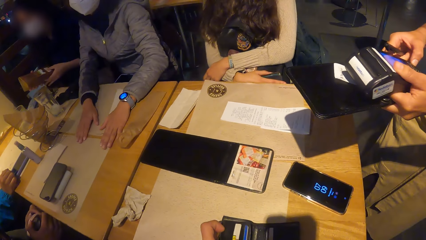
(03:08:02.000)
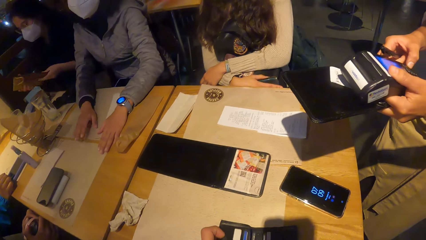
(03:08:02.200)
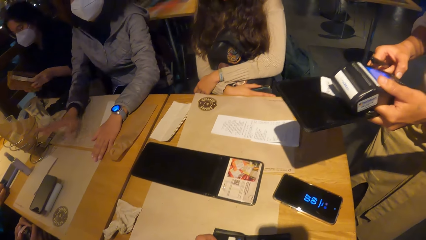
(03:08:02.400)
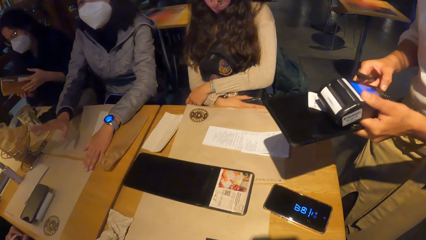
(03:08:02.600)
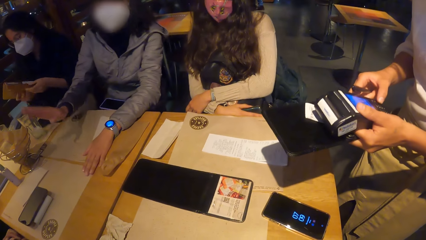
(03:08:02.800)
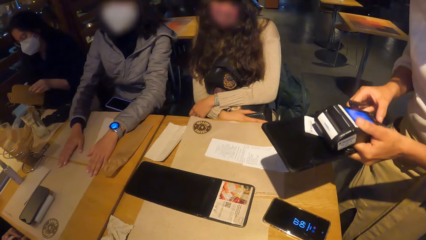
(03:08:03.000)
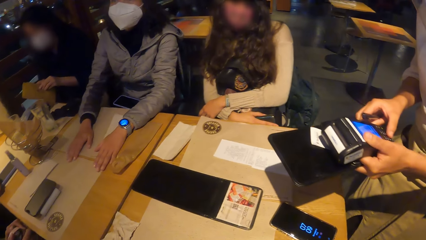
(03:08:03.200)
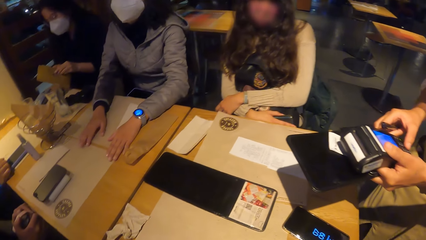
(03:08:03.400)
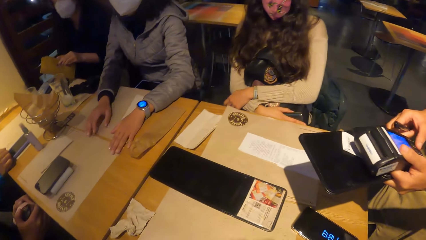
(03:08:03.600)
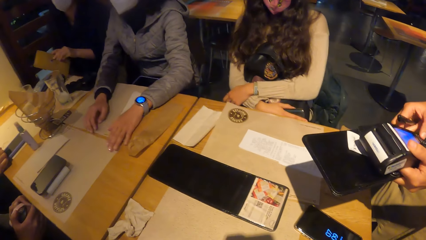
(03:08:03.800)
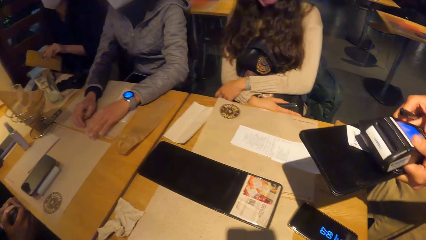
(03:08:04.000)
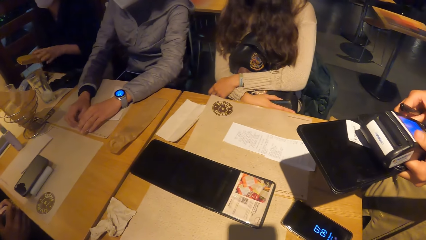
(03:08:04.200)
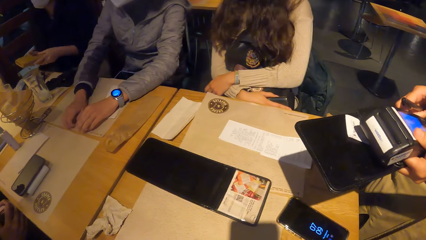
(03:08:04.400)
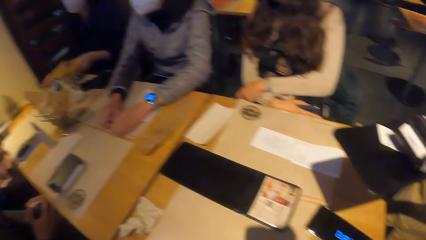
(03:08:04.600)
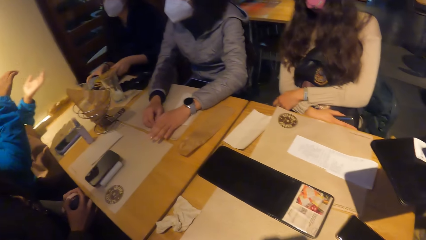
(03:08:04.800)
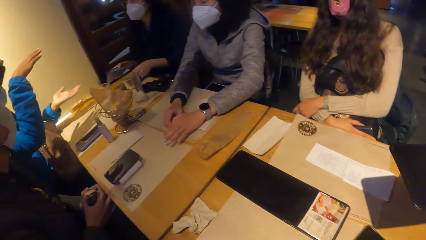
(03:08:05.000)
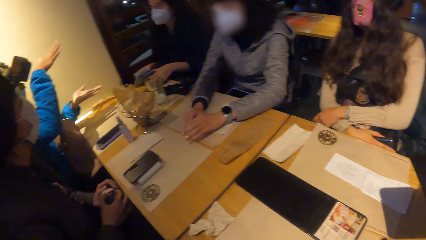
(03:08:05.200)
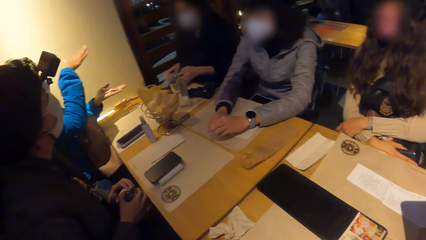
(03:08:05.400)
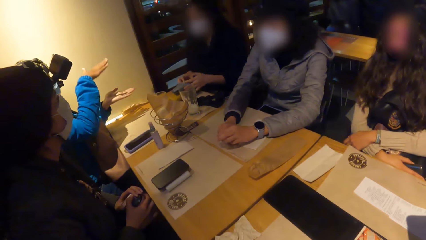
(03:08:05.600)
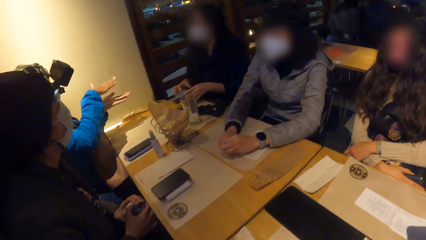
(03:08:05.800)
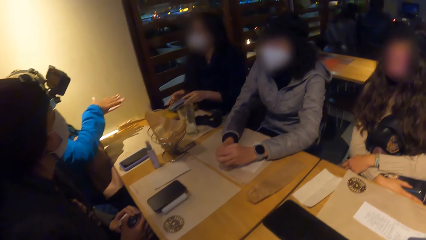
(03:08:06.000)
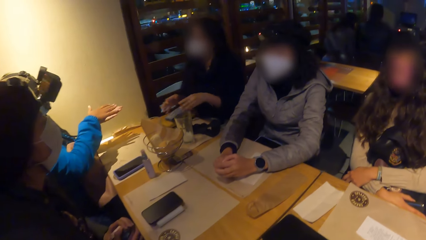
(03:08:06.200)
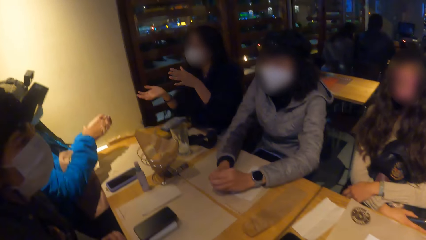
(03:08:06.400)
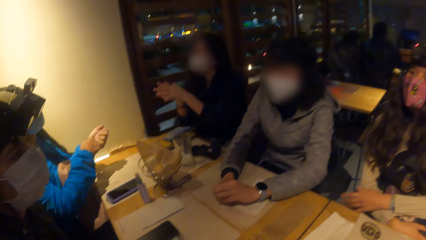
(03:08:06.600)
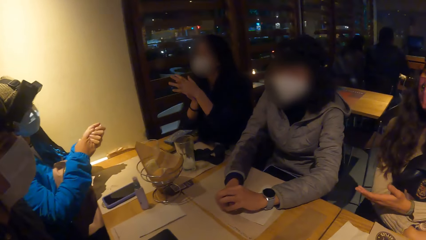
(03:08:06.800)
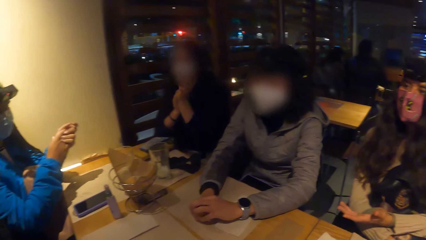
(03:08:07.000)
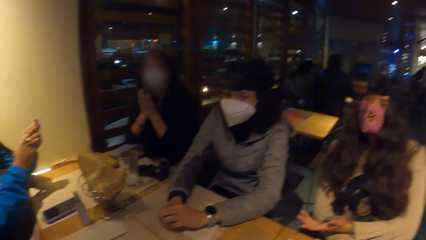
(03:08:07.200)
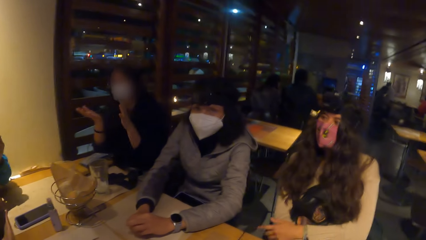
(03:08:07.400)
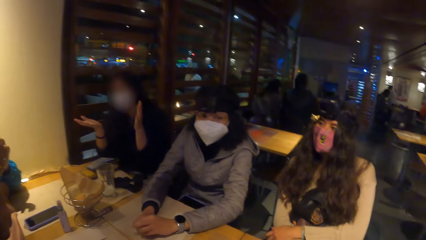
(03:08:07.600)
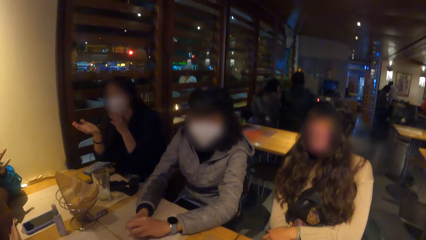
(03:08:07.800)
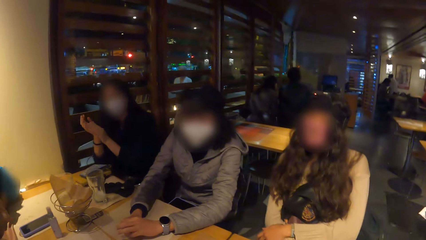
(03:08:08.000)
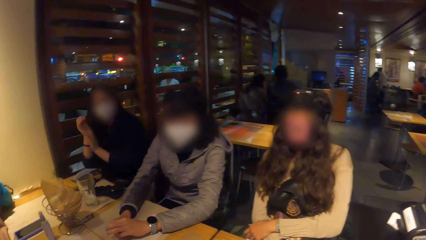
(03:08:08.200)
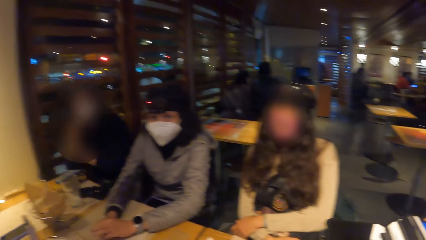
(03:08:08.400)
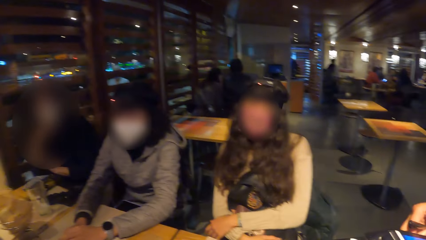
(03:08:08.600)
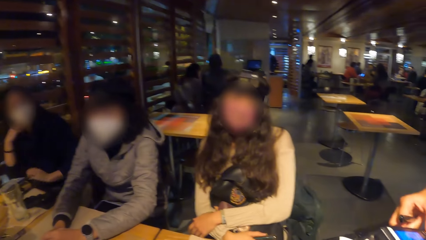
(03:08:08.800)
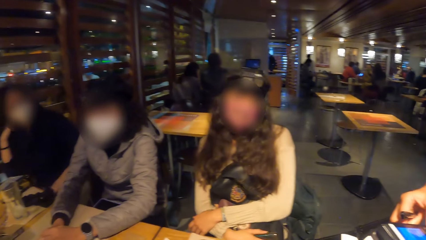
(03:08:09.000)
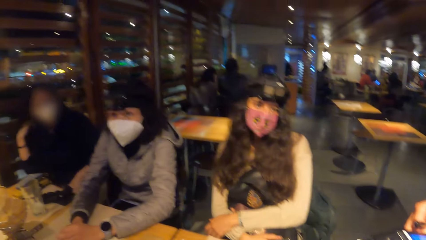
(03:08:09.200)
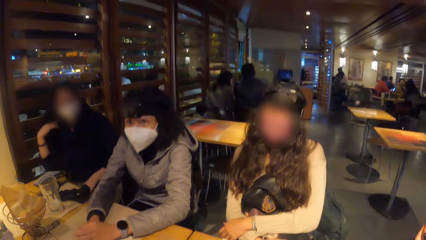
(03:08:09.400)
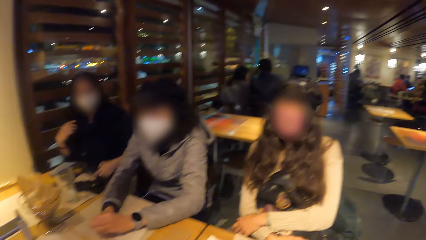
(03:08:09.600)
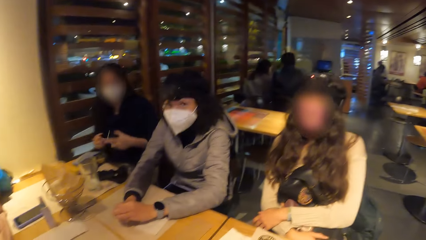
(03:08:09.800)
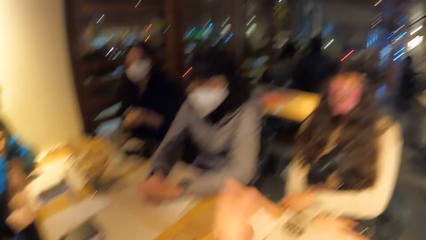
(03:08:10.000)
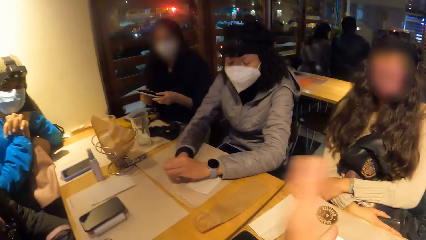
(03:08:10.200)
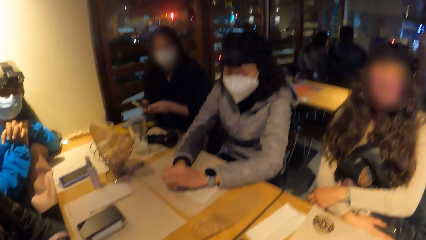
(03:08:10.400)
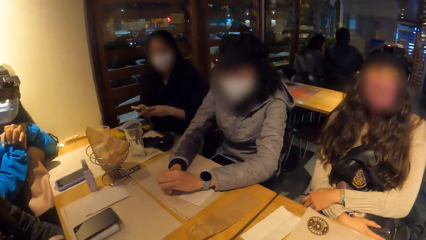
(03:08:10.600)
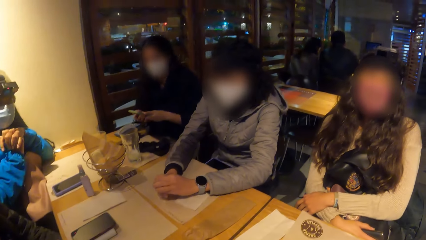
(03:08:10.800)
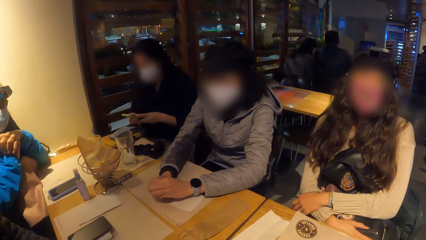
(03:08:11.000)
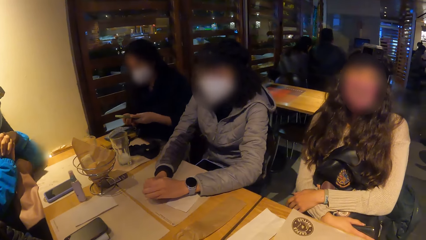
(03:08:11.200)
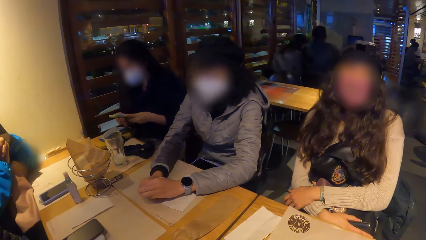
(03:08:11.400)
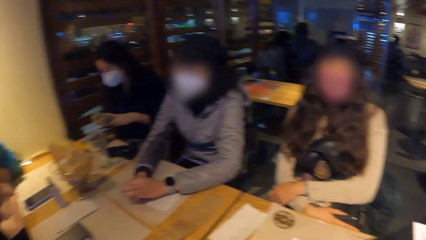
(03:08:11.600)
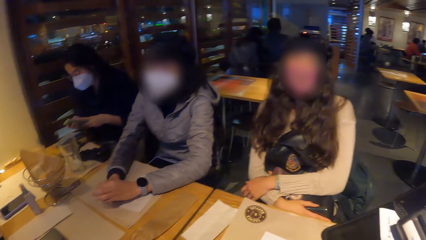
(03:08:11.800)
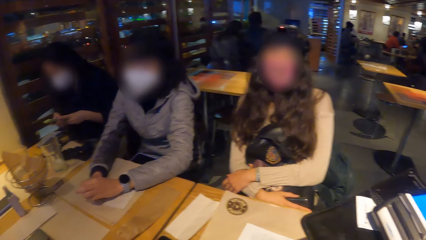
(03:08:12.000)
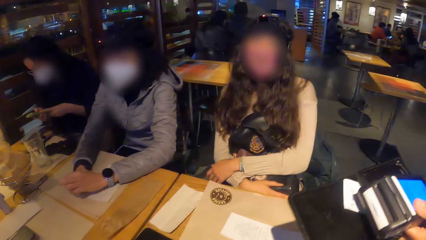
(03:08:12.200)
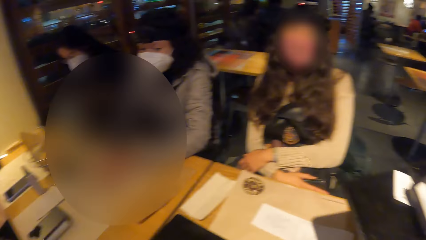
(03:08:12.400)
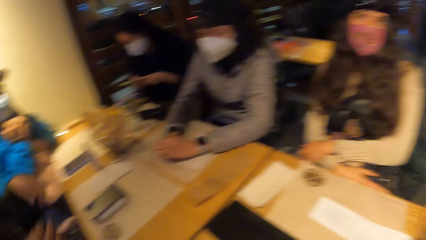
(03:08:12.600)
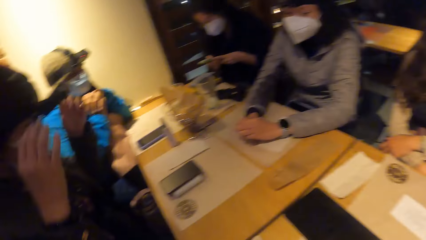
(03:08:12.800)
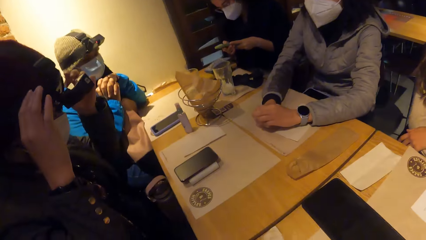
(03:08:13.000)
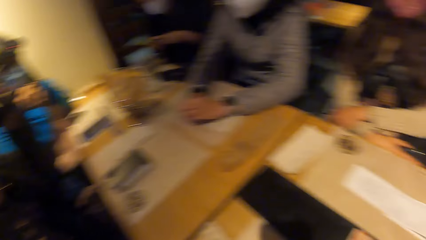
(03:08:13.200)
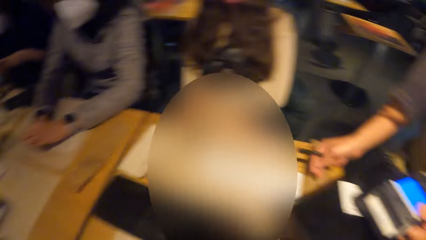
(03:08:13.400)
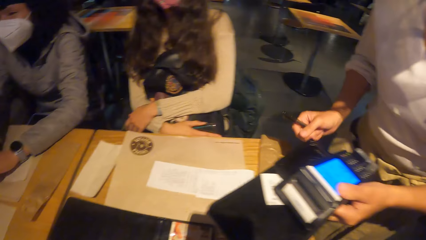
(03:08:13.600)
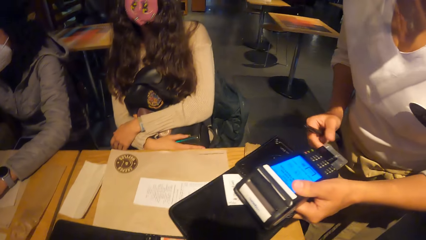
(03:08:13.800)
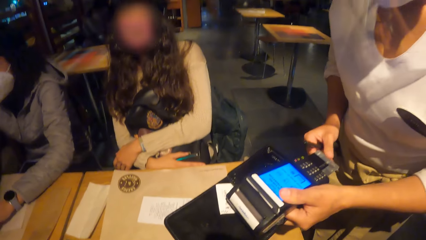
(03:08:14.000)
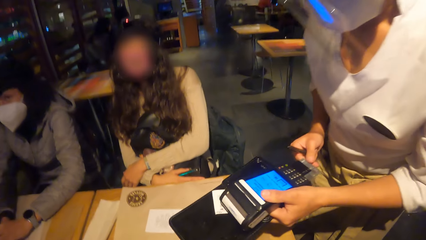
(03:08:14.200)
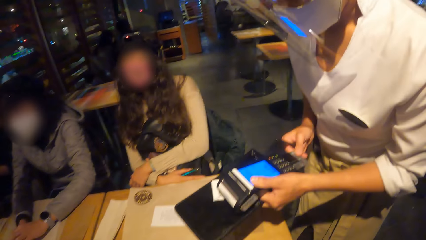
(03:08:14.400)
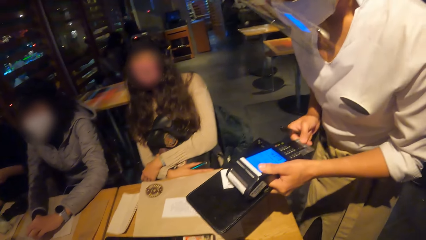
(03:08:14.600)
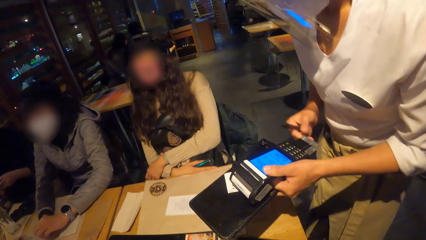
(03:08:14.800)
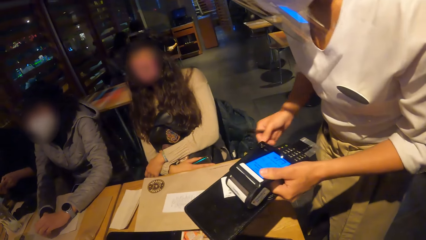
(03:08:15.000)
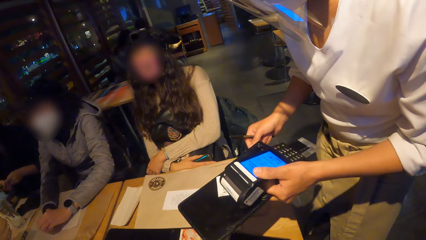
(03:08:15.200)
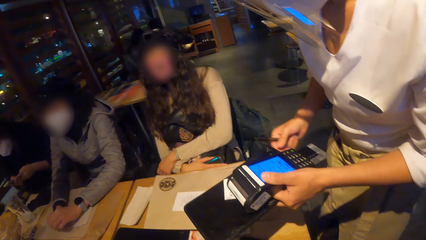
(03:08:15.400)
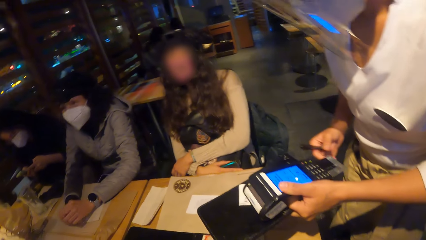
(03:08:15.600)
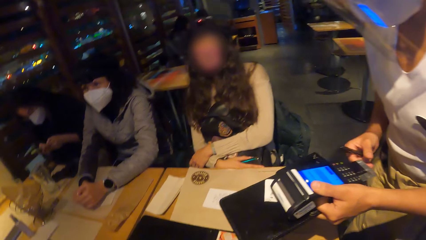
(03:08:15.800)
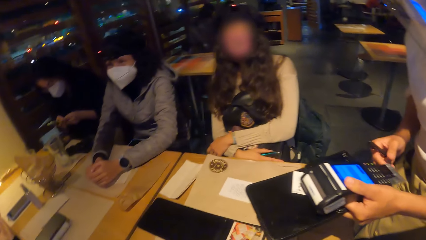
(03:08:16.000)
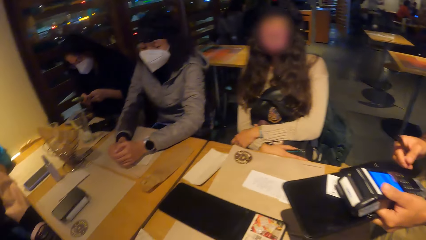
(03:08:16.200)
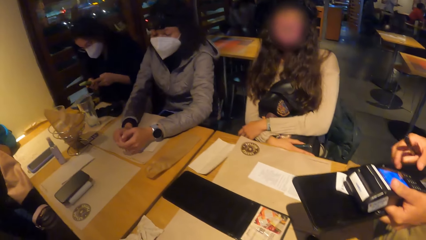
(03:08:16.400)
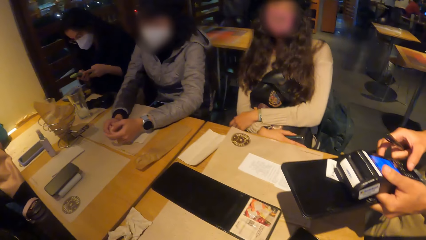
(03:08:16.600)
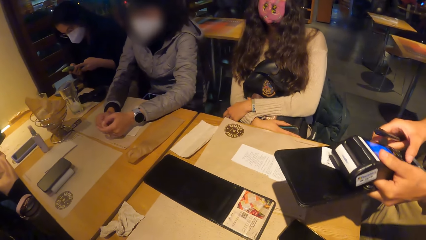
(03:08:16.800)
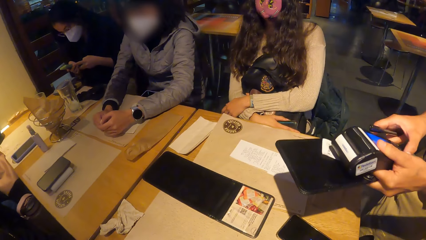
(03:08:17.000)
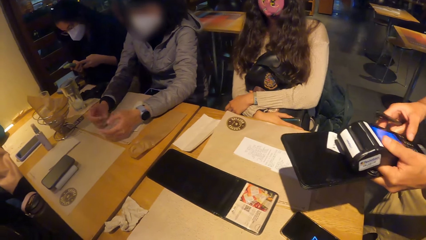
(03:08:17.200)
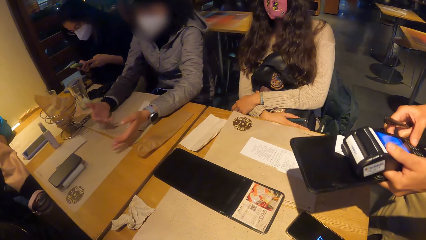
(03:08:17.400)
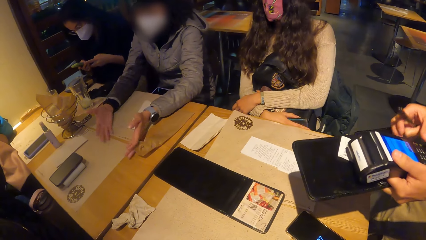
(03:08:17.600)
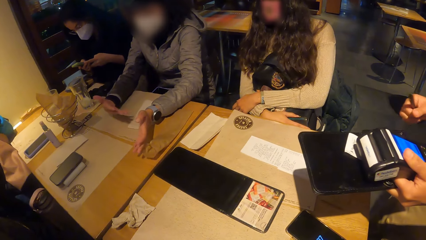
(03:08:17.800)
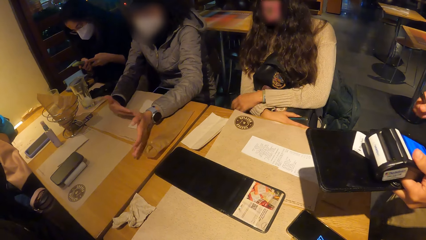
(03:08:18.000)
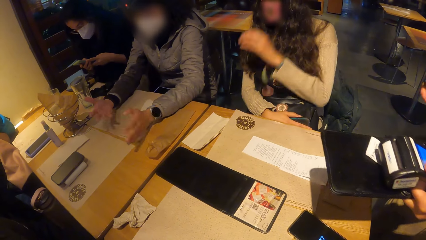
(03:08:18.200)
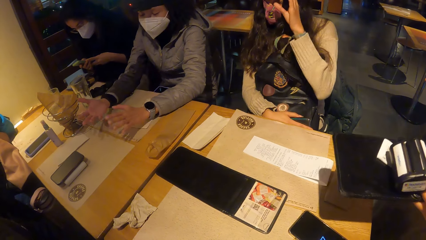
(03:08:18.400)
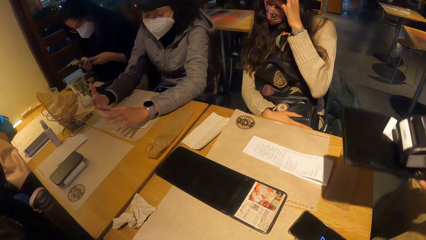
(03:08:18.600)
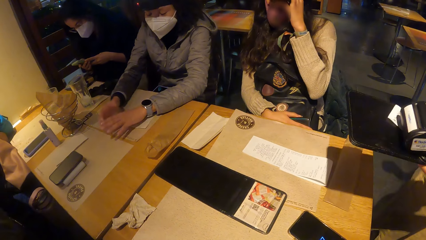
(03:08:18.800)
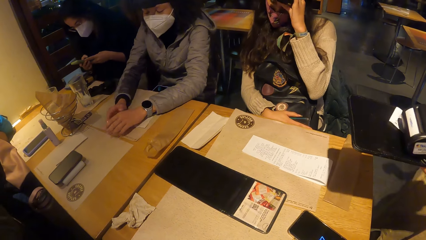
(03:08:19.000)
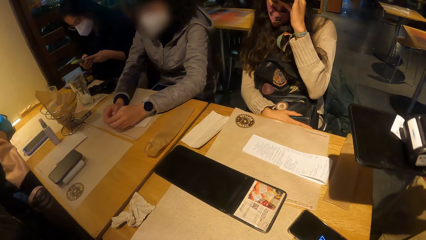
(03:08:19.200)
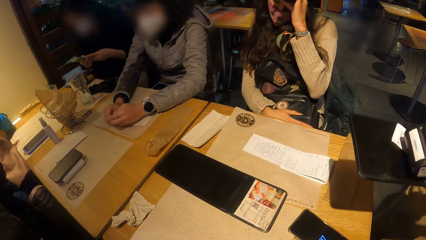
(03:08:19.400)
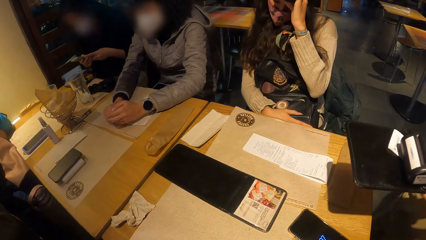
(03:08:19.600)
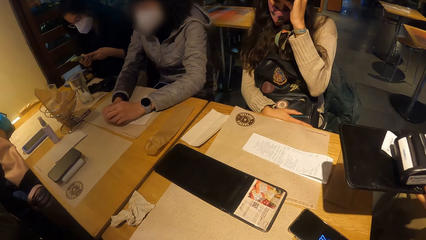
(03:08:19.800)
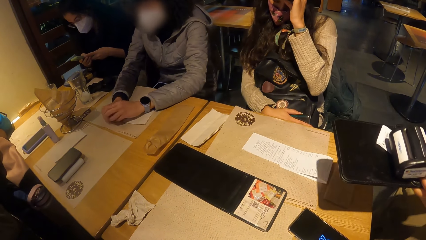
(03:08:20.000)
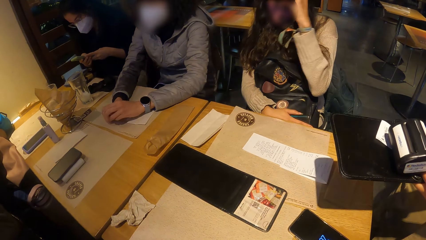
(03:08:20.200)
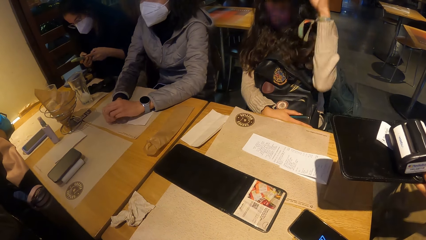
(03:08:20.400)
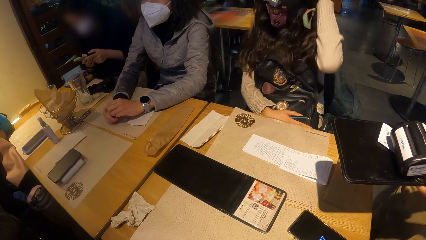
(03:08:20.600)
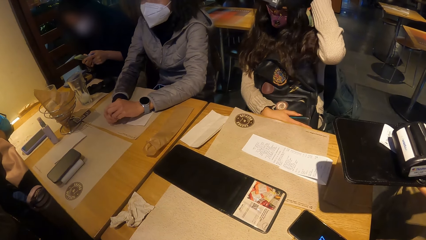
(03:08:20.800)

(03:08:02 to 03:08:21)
A woman interacts with the group of people. The camera wearer interacts with a lady. Another woman operates the phone with both hands. A man adjusts the camera. Another man pulls the credit card, stares at the credit machine, and operates the card machine. The lady adjusts the camera.
